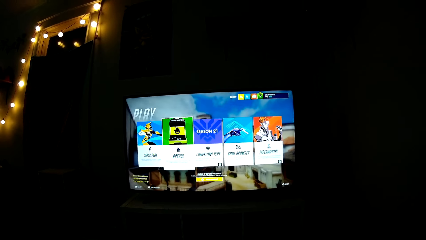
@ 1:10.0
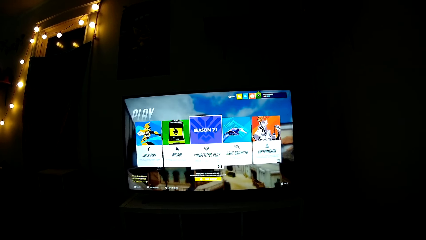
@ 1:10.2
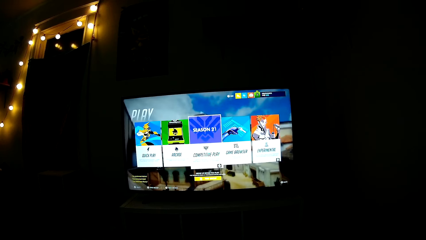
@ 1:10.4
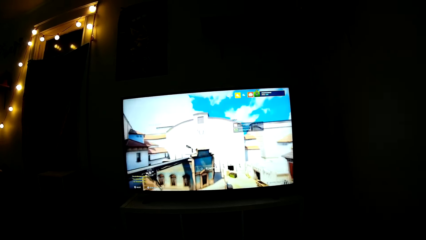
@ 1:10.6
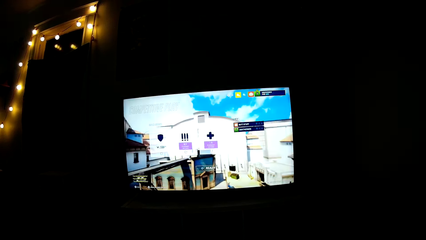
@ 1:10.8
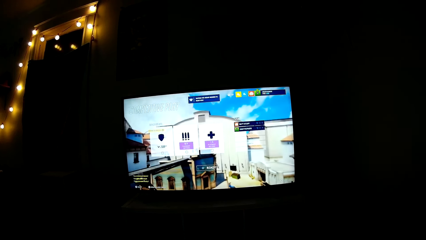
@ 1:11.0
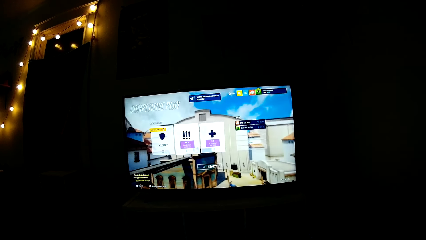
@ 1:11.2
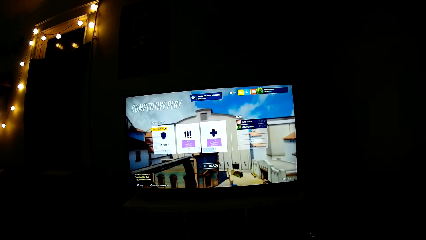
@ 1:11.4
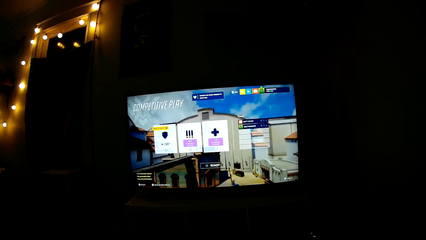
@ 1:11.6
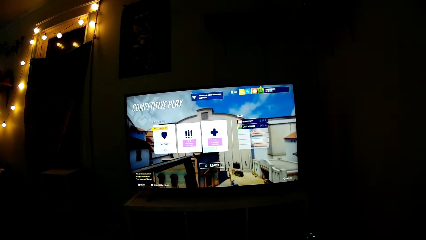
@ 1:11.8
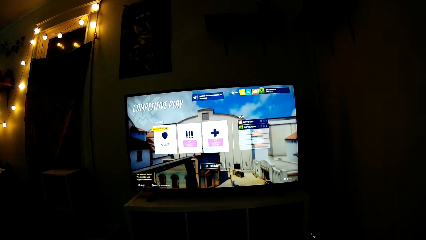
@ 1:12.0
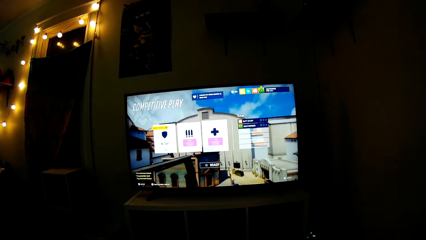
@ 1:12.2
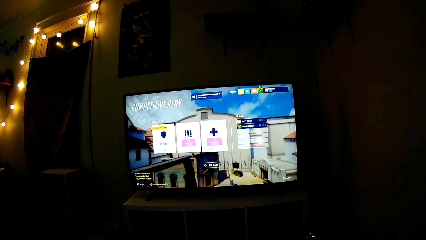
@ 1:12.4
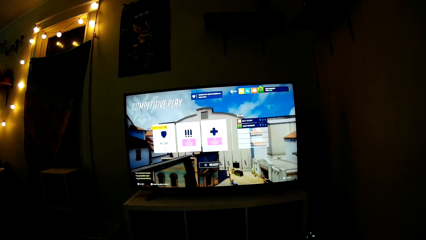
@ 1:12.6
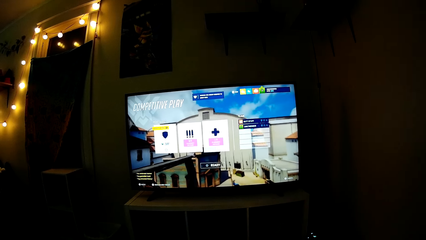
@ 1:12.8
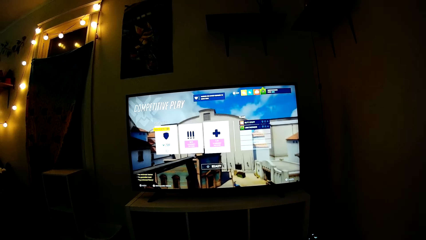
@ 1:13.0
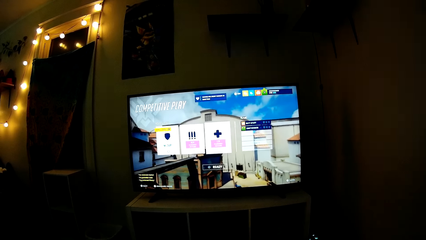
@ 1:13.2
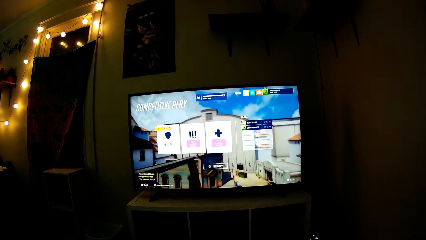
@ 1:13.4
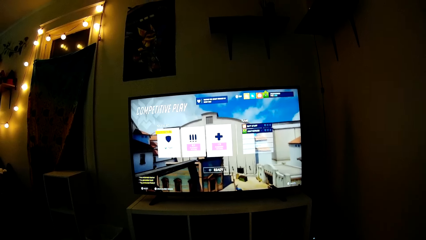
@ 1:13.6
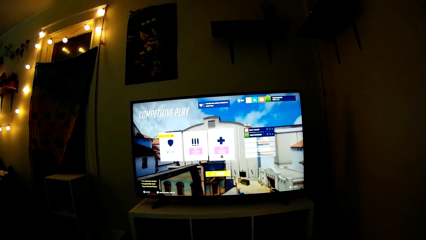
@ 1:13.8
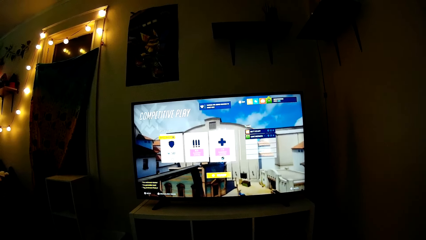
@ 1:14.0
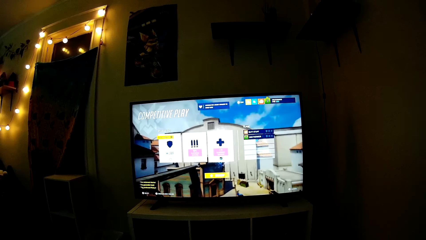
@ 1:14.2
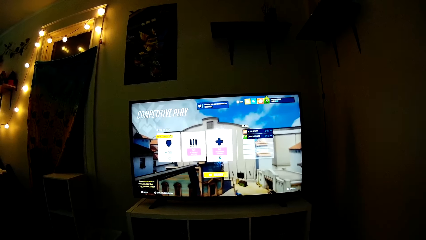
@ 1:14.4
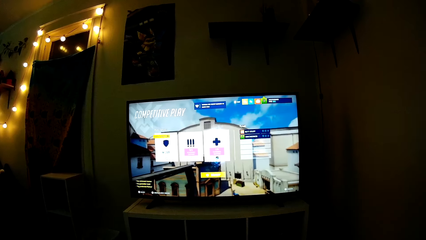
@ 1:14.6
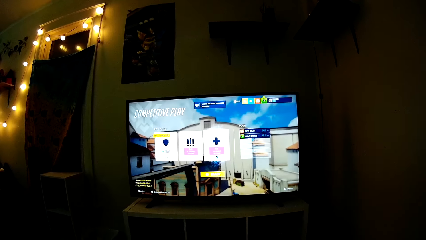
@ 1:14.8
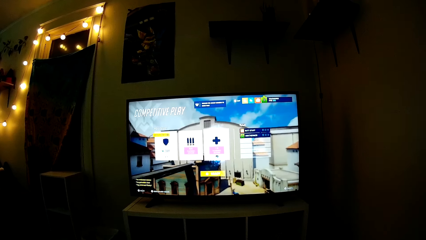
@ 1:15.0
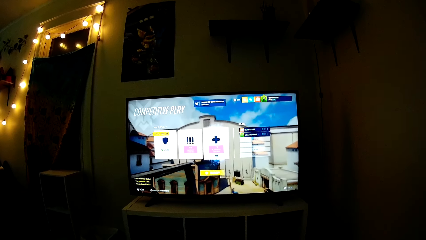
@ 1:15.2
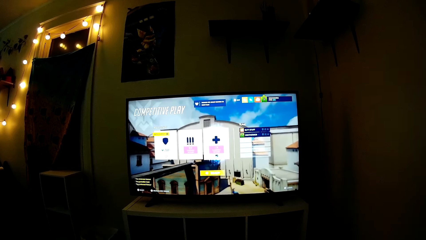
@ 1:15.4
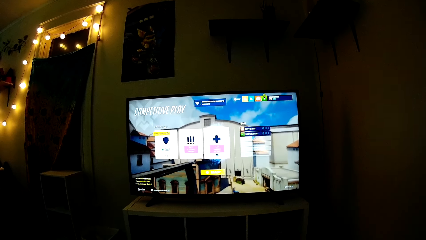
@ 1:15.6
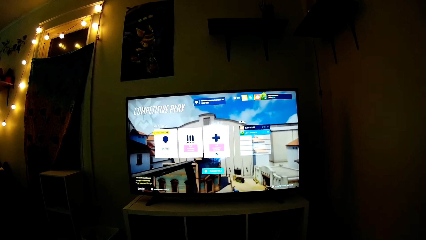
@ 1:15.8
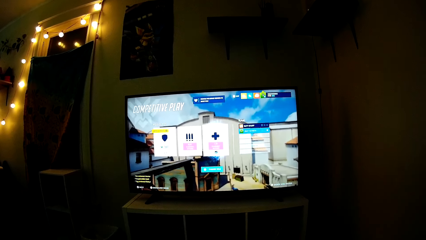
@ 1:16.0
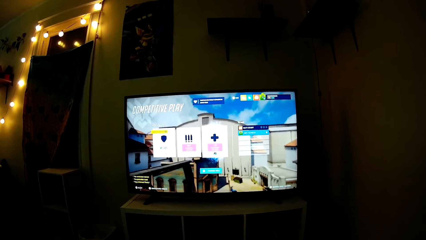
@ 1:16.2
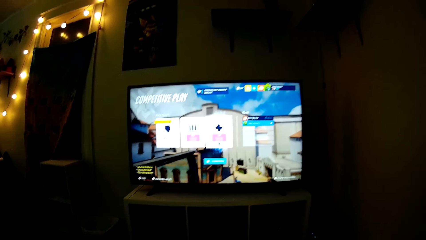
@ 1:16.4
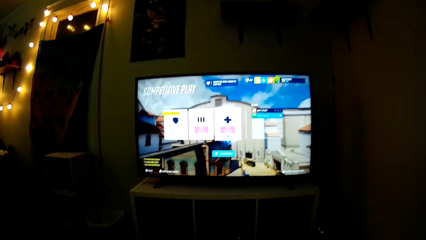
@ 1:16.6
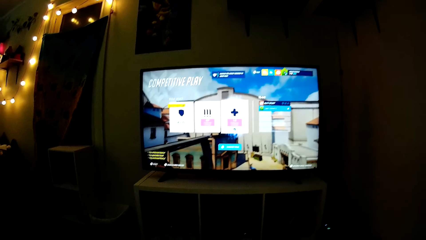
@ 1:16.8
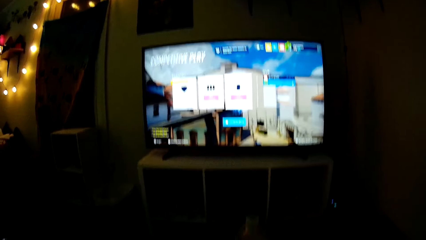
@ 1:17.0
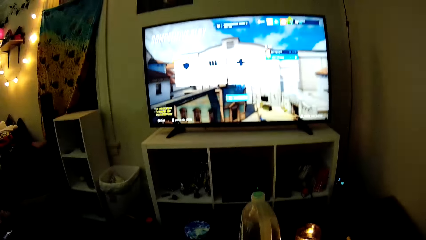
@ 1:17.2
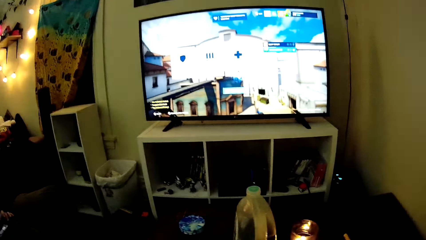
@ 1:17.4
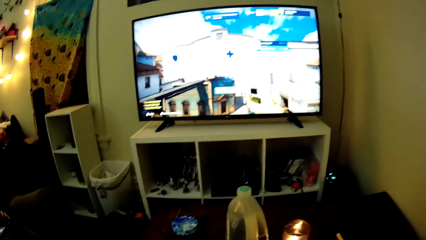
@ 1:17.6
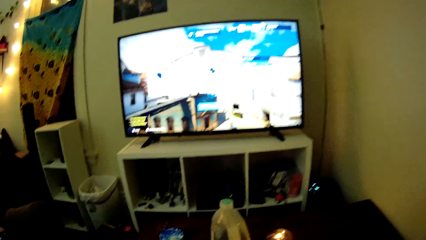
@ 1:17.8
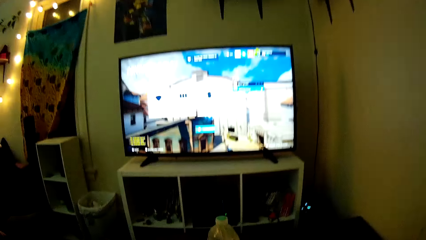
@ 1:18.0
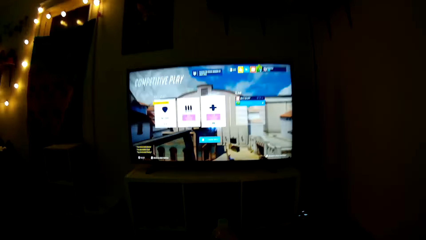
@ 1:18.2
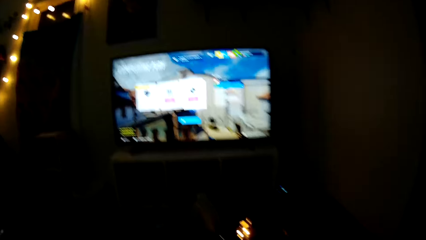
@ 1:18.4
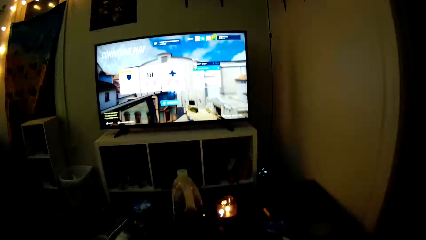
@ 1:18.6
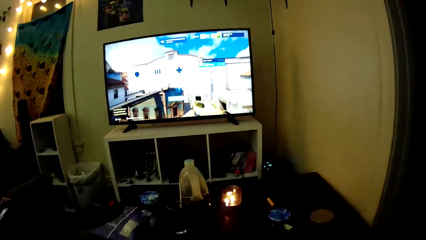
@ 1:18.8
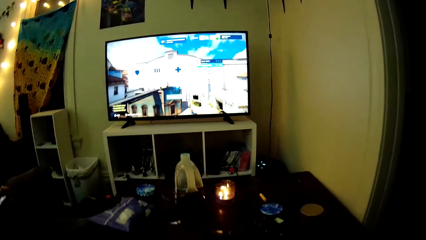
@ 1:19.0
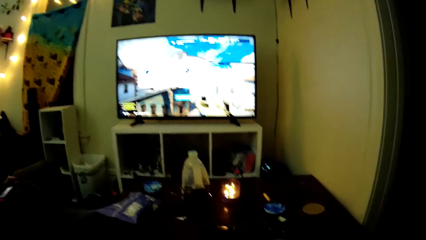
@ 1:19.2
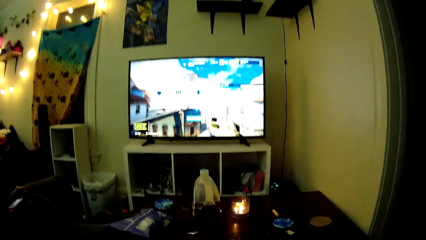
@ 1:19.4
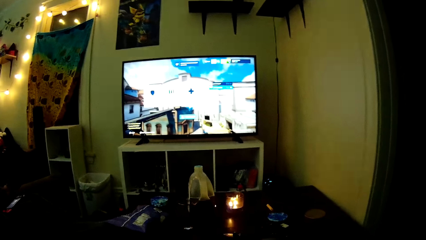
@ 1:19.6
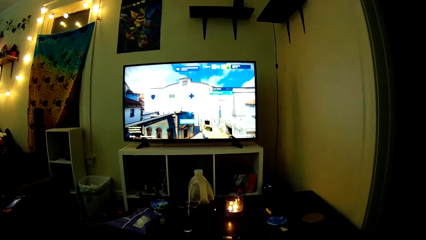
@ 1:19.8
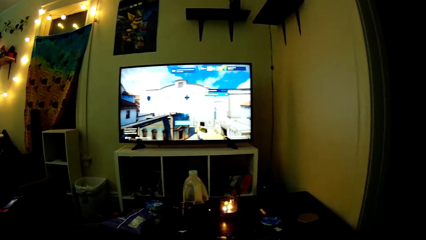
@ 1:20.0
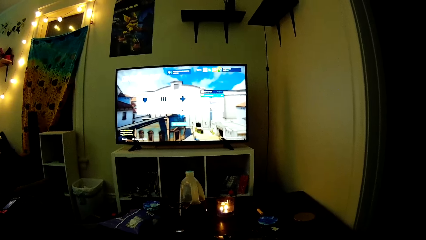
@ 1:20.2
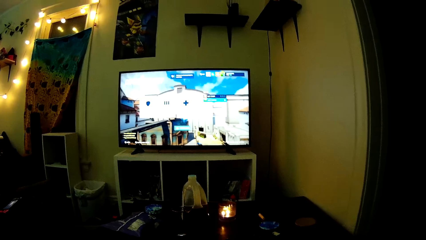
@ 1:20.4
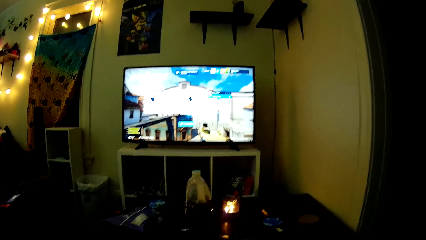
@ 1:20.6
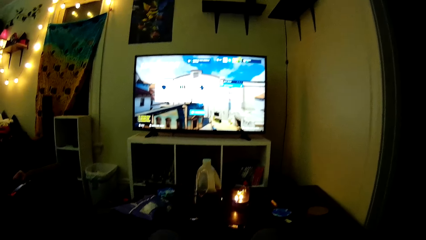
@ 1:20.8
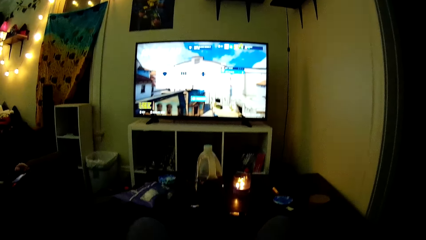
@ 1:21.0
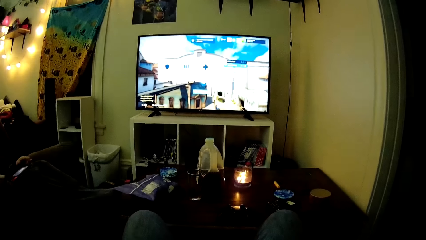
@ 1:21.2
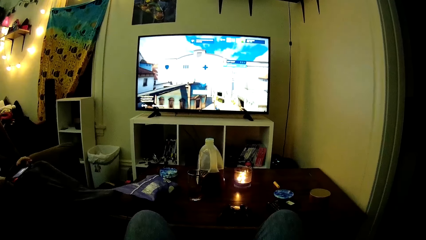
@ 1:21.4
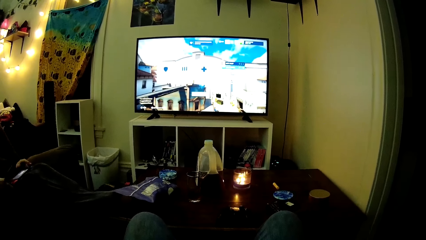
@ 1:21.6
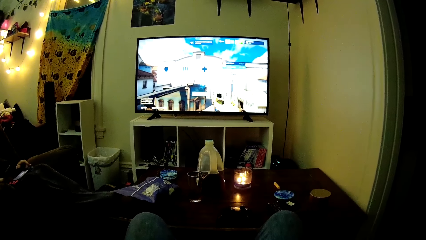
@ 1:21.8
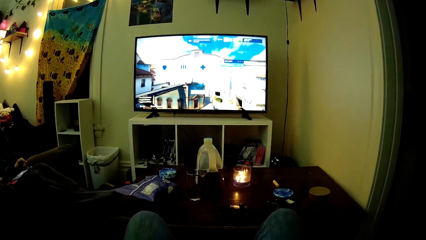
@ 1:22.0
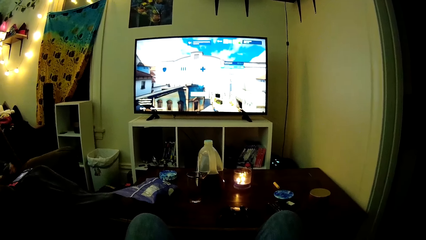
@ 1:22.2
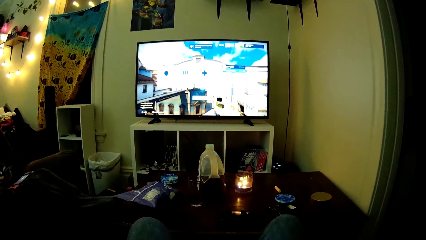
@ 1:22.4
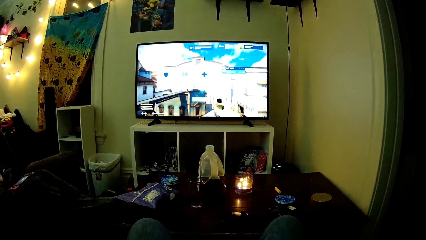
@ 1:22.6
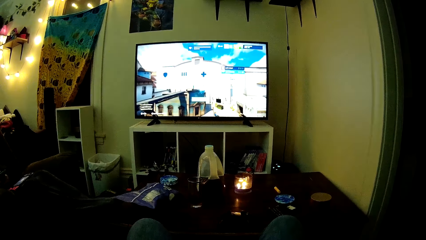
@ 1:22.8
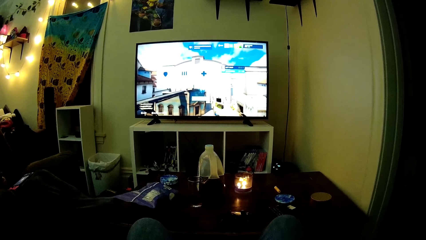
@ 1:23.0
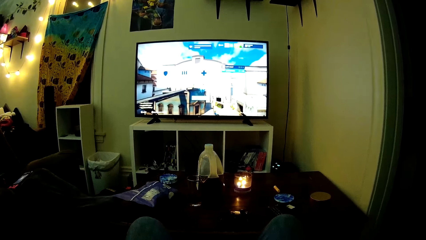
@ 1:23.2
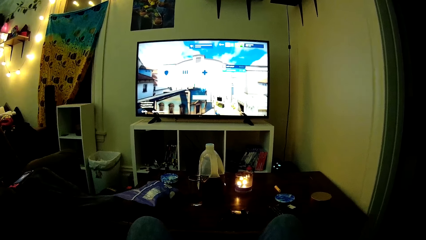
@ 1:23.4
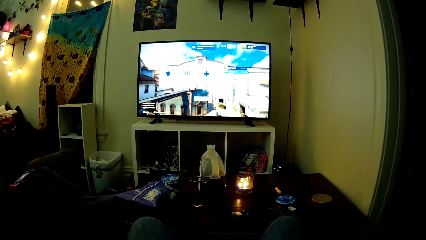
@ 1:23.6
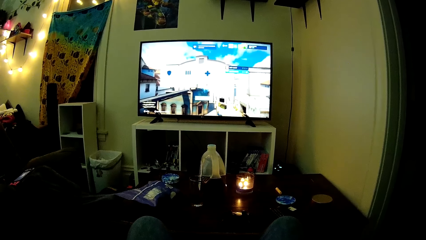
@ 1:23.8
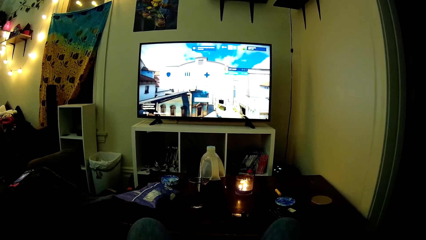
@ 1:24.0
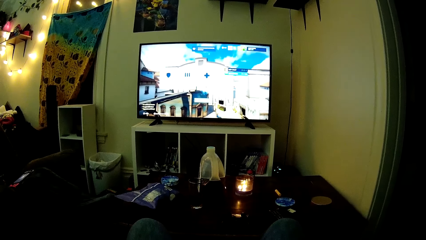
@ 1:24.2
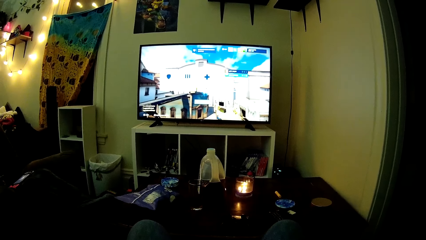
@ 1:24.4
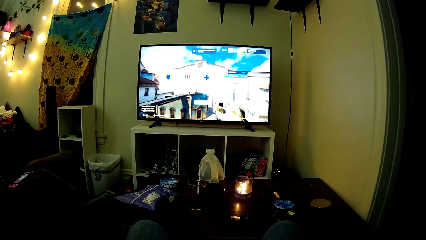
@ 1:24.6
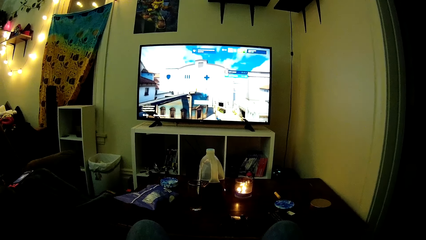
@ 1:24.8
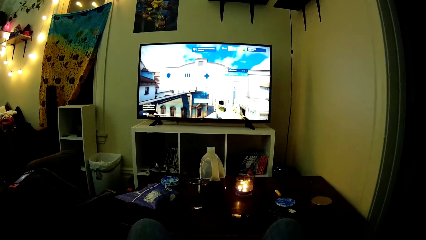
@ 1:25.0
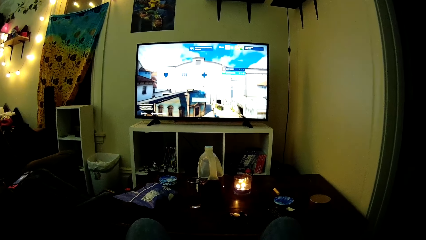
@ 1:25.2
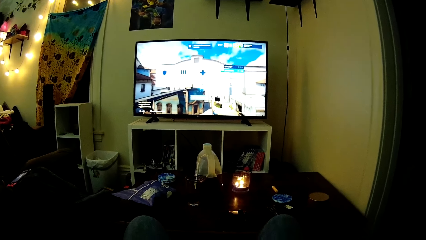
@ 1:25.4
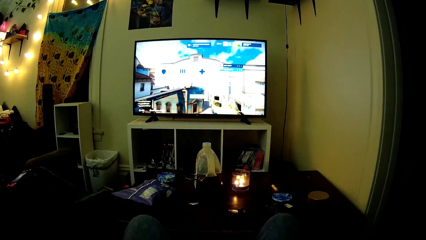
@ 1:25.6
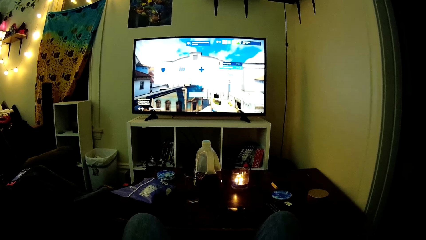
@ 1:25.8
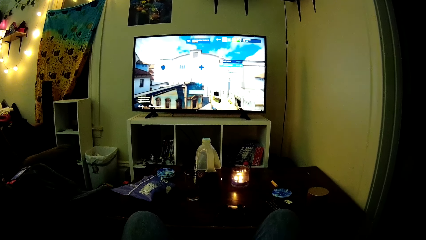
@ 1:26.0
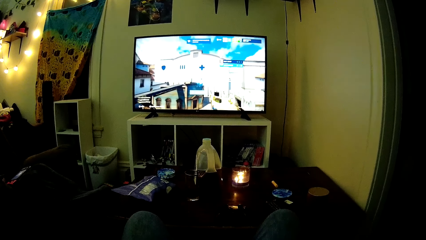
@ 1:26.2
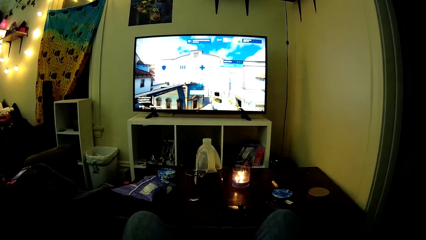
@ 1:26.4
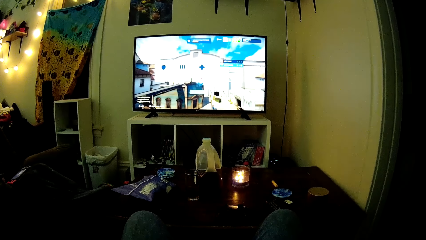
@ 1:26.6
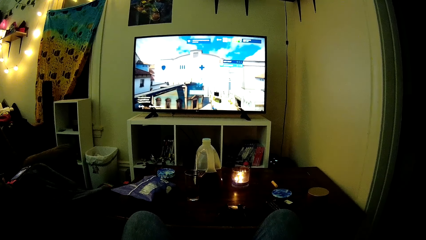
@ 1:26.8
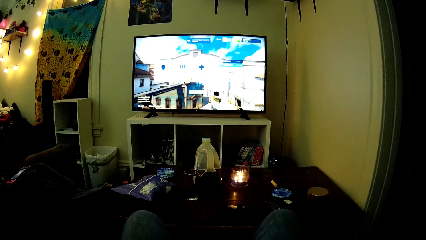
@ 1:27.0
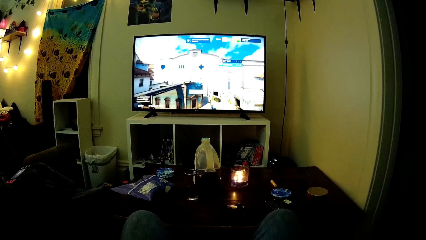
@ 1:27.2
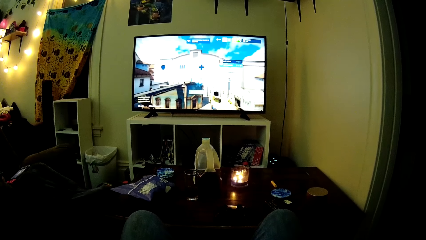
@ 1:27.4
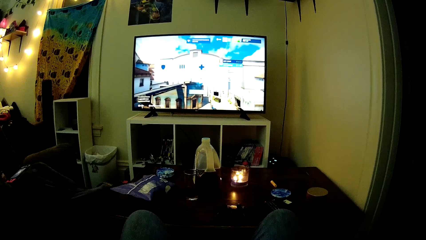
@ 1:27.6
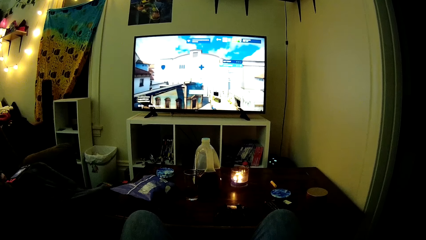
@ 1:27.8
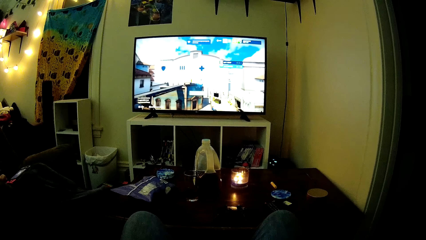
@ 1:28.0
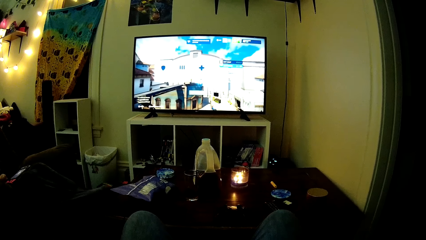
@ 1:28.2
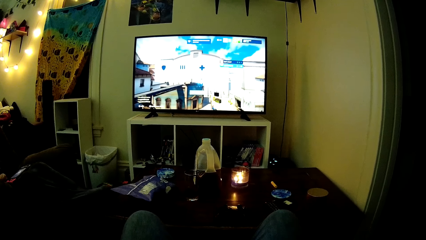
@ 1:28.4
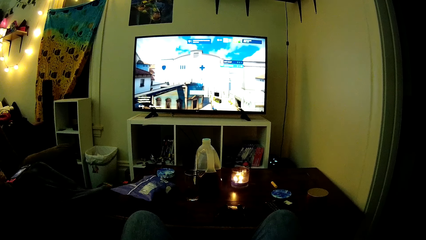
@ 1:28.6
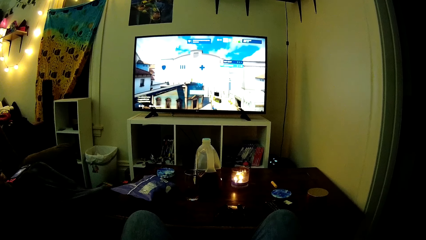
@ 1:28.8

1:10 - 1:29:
The camera wearer operates the television. They play a video game. They look around. A woman uses a phone.
